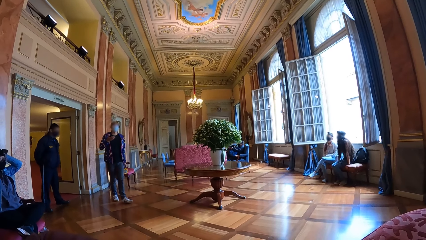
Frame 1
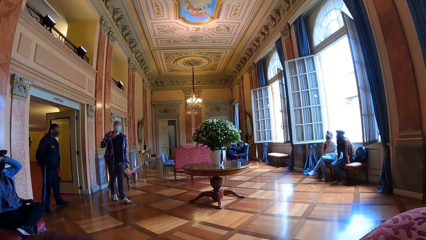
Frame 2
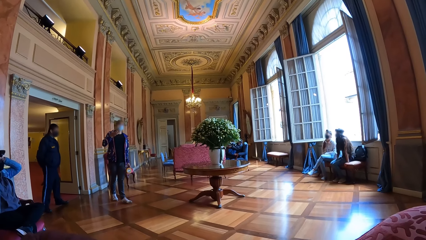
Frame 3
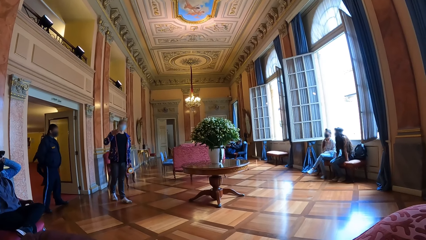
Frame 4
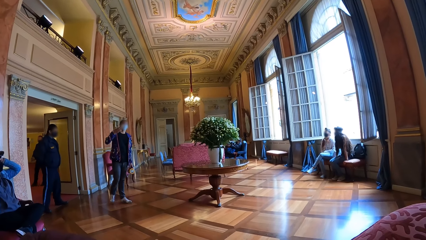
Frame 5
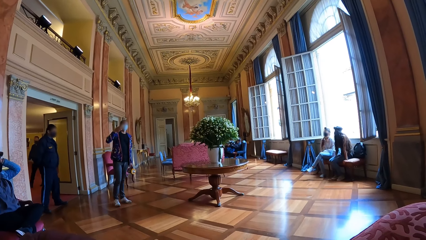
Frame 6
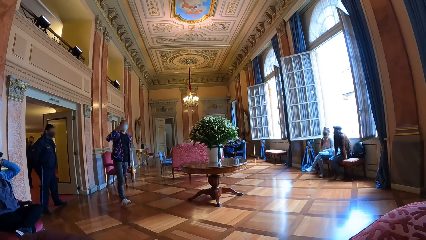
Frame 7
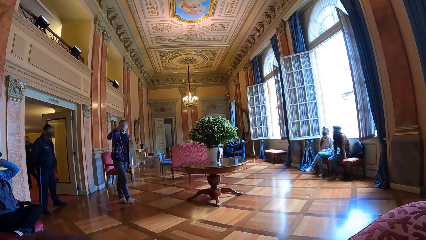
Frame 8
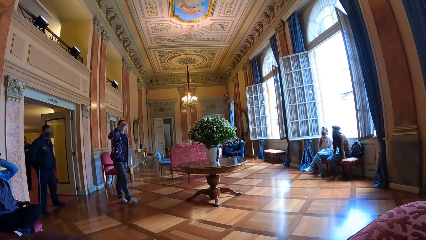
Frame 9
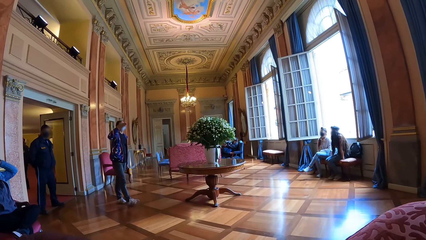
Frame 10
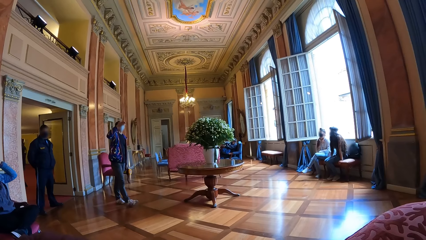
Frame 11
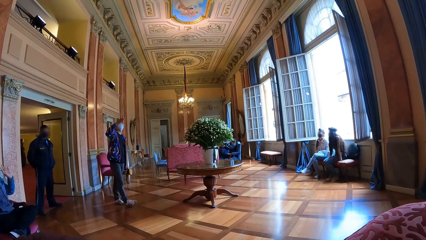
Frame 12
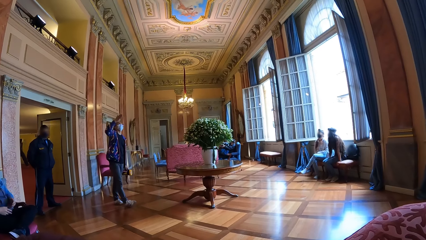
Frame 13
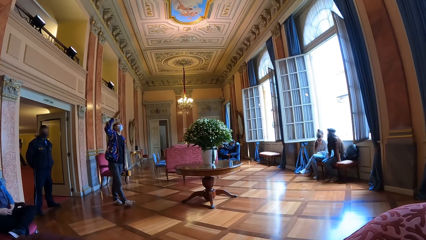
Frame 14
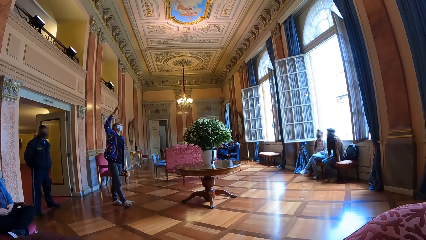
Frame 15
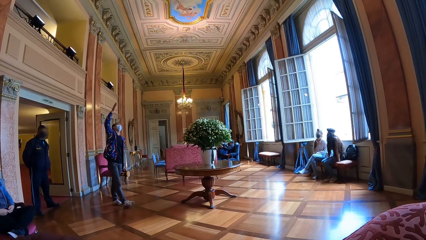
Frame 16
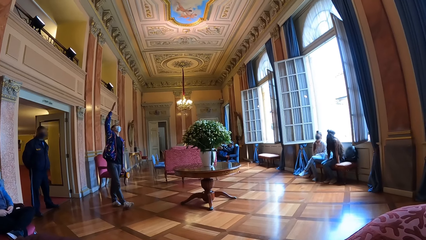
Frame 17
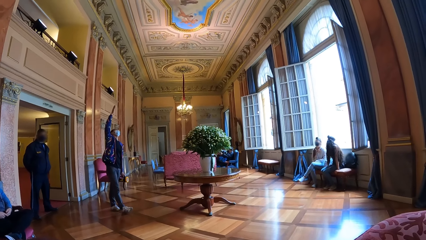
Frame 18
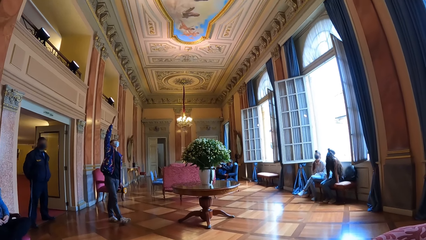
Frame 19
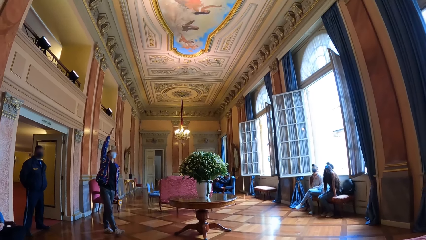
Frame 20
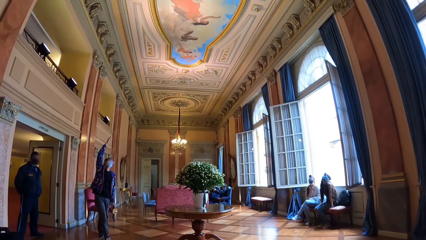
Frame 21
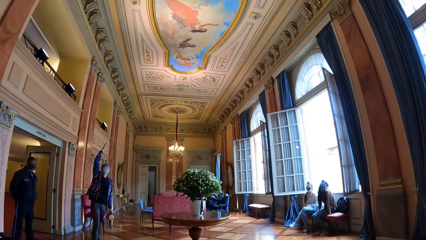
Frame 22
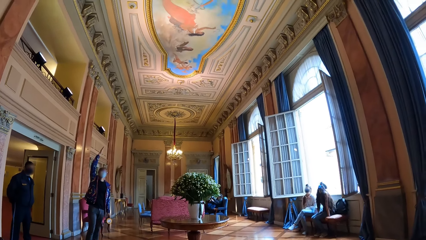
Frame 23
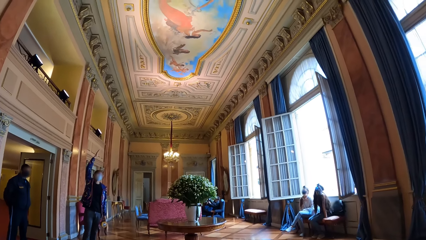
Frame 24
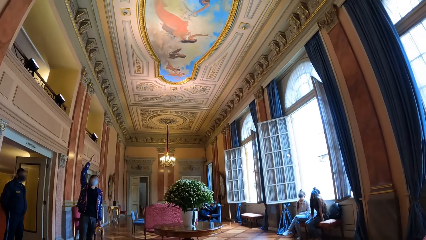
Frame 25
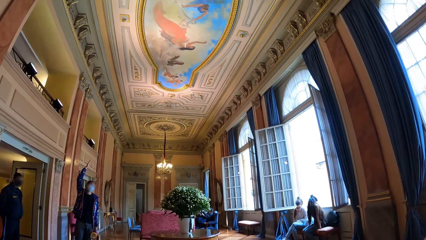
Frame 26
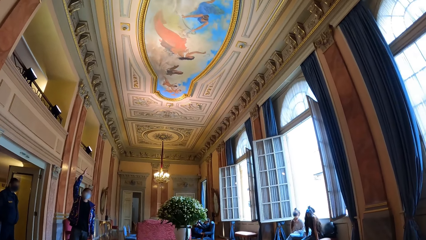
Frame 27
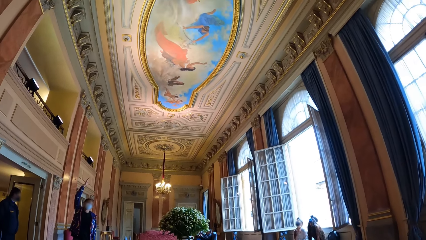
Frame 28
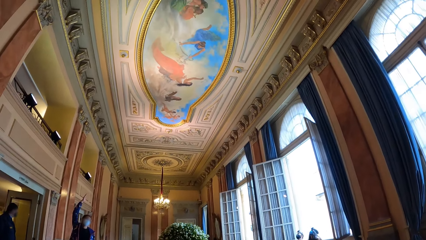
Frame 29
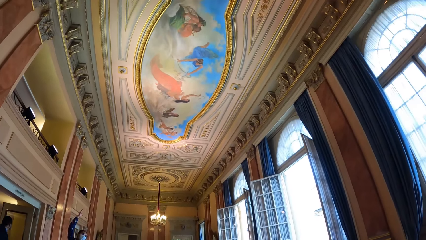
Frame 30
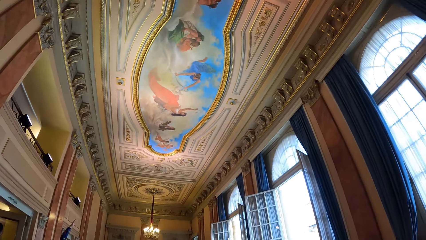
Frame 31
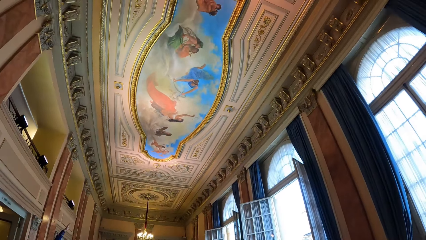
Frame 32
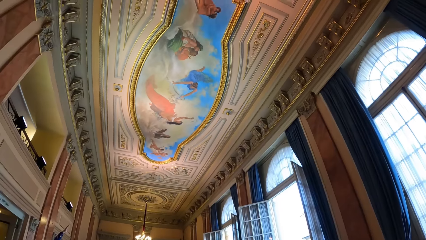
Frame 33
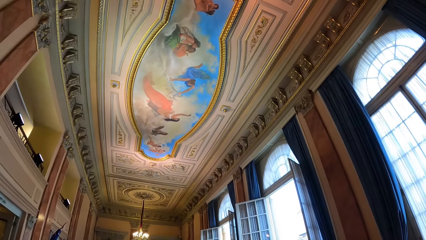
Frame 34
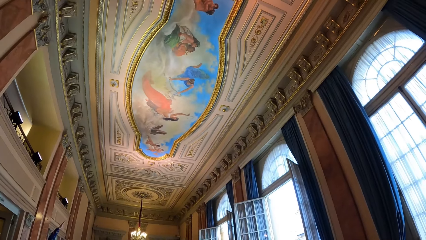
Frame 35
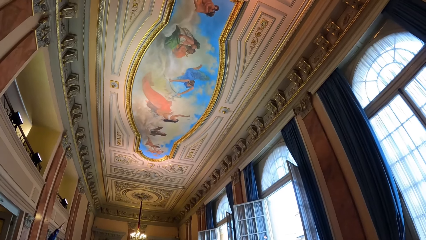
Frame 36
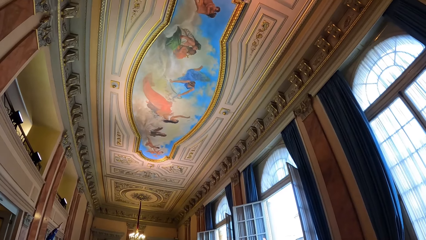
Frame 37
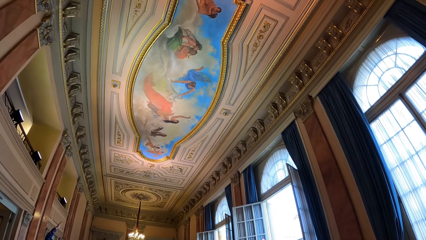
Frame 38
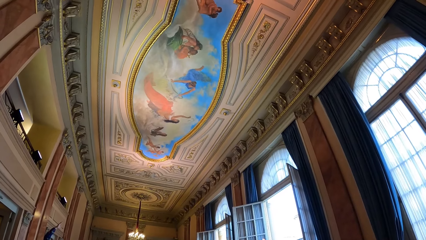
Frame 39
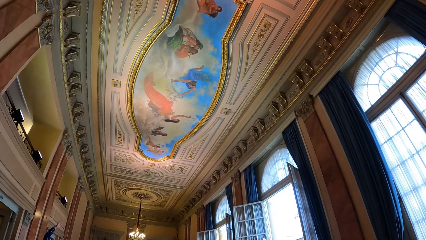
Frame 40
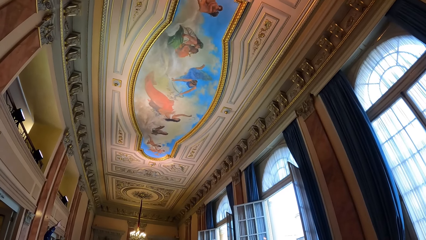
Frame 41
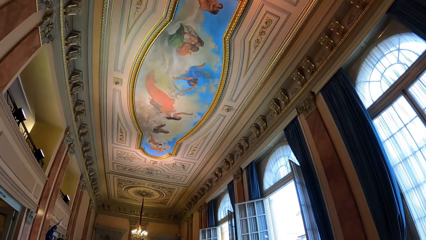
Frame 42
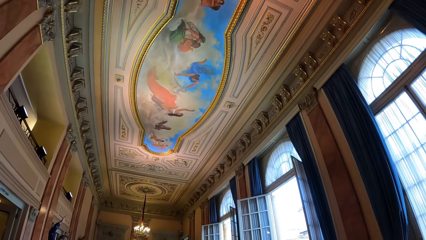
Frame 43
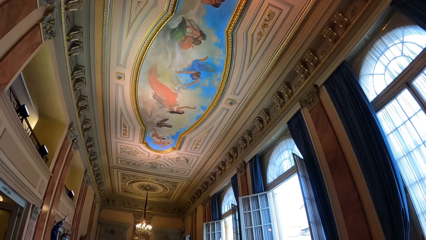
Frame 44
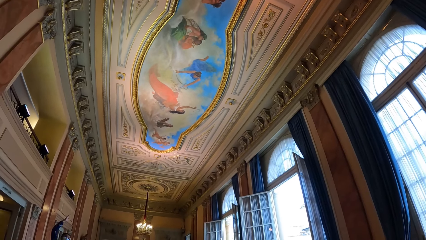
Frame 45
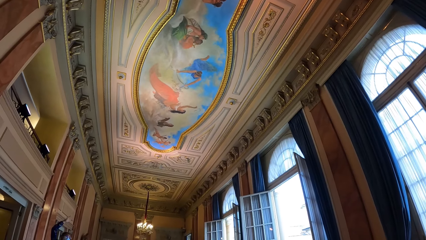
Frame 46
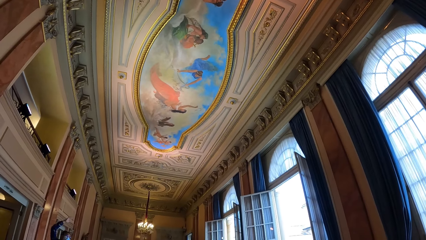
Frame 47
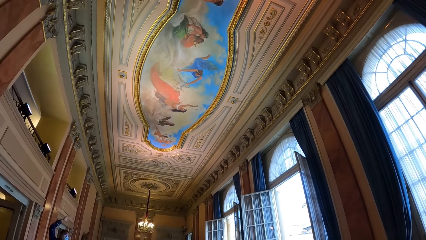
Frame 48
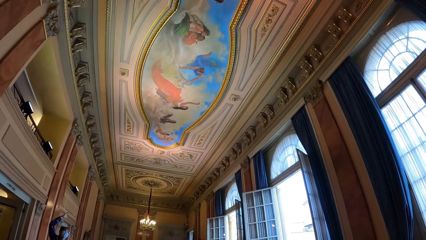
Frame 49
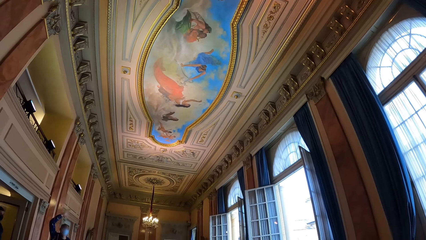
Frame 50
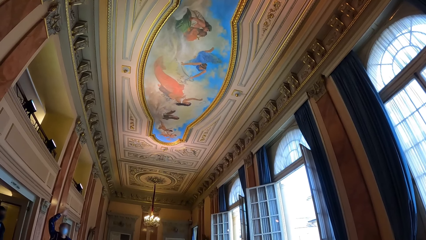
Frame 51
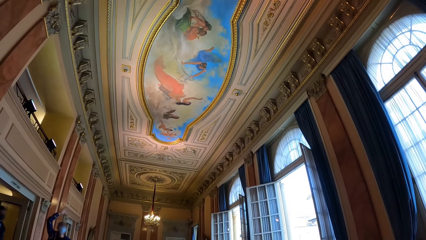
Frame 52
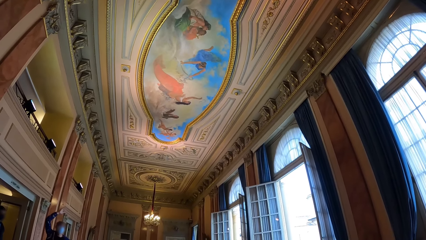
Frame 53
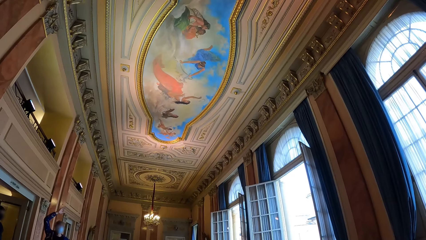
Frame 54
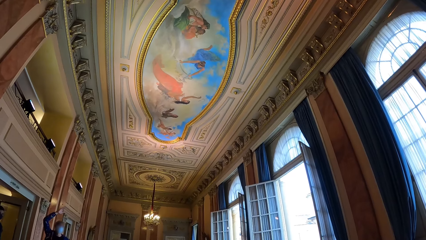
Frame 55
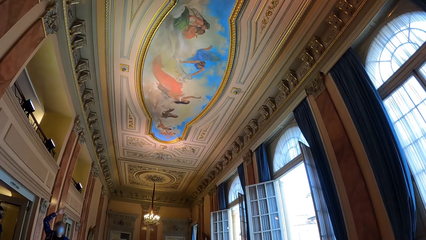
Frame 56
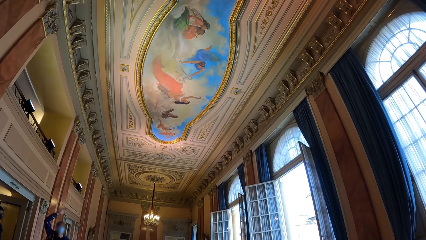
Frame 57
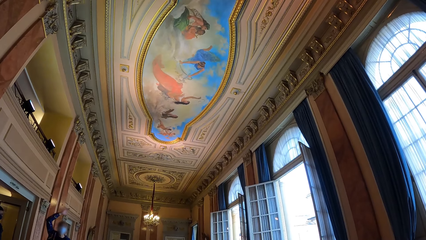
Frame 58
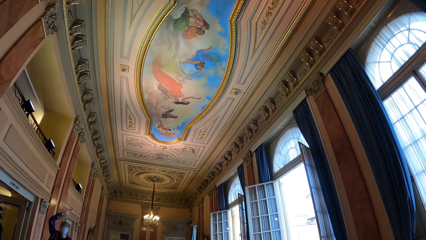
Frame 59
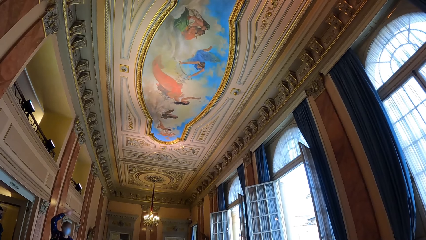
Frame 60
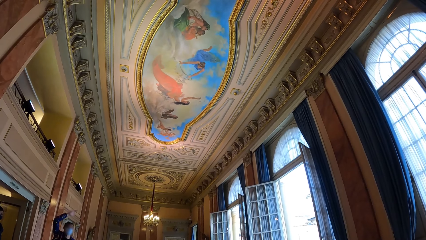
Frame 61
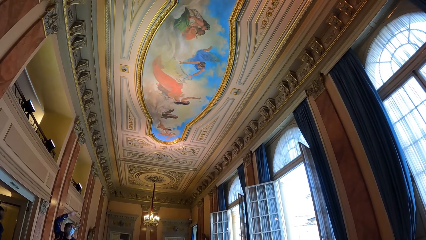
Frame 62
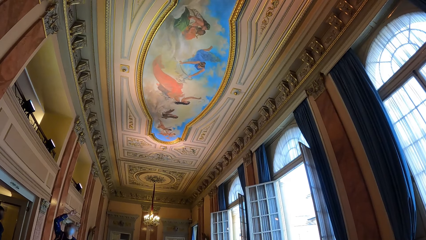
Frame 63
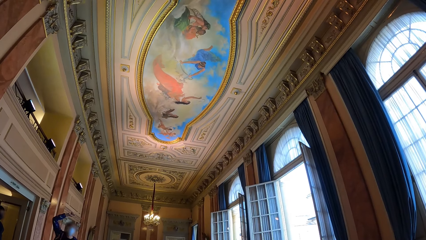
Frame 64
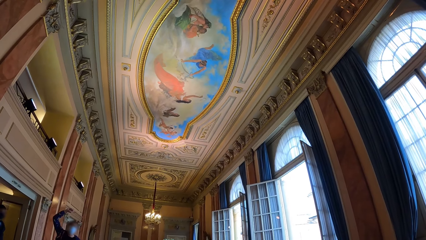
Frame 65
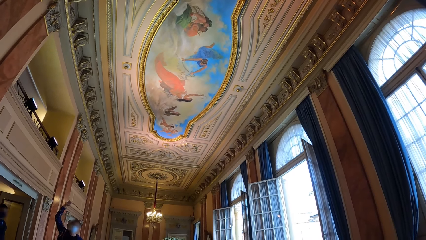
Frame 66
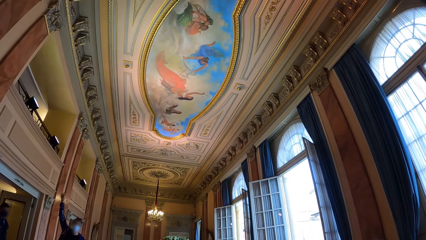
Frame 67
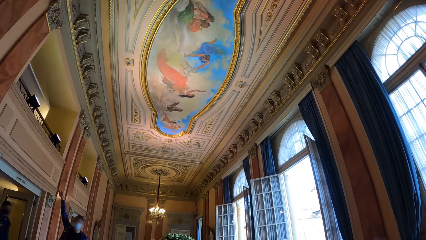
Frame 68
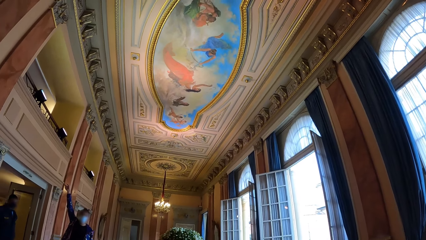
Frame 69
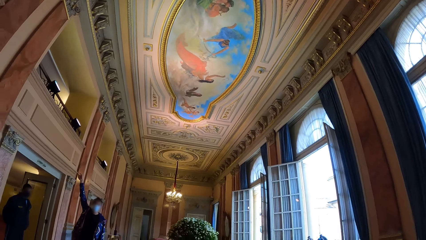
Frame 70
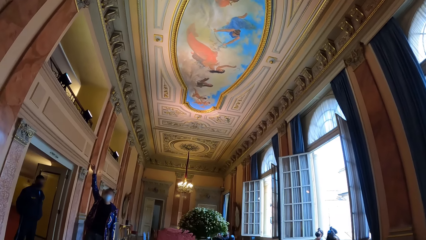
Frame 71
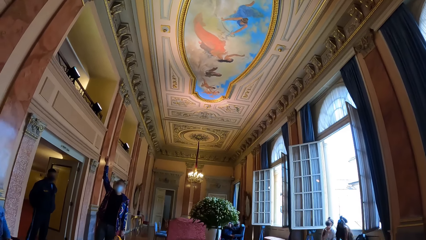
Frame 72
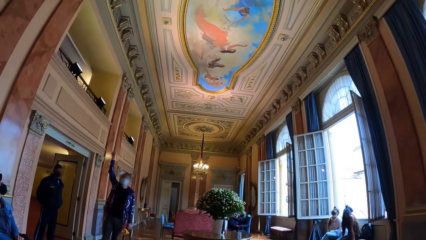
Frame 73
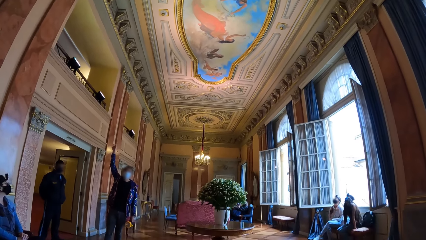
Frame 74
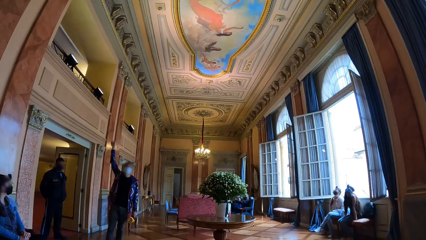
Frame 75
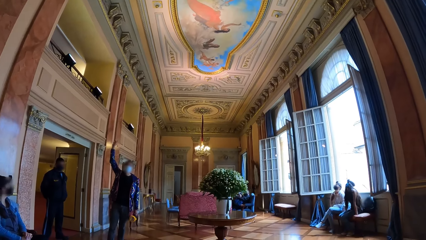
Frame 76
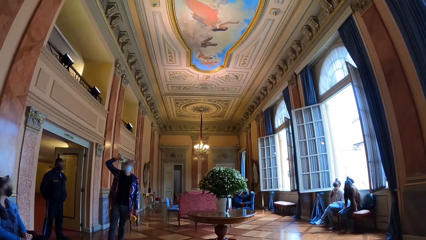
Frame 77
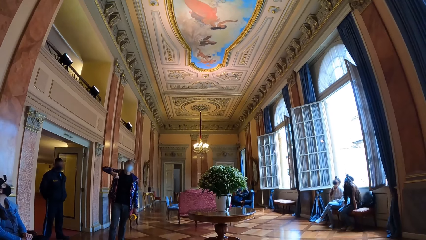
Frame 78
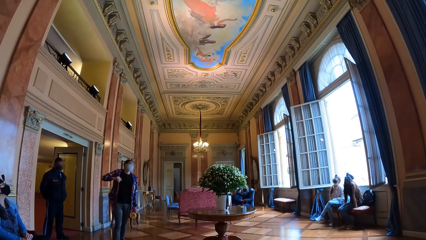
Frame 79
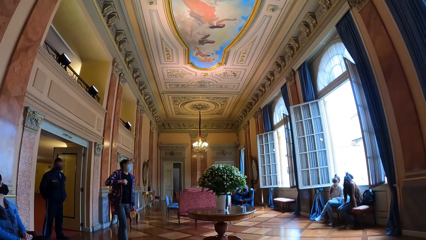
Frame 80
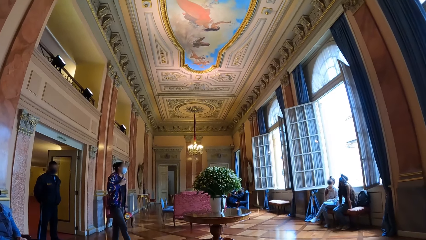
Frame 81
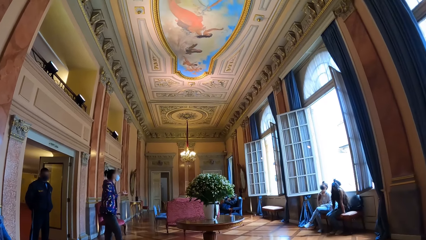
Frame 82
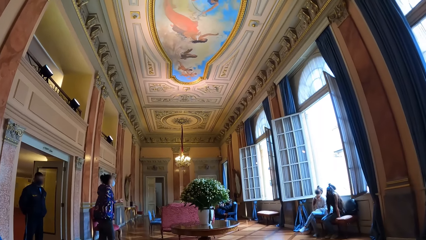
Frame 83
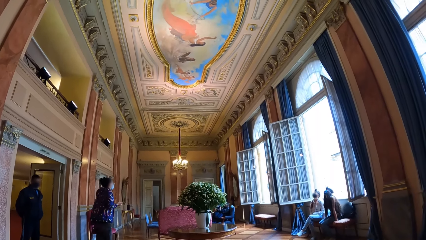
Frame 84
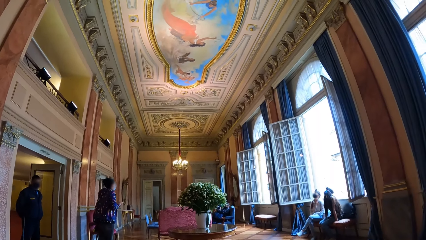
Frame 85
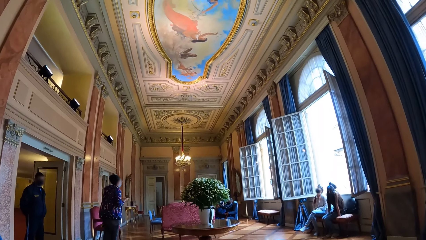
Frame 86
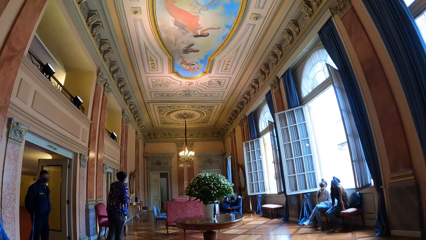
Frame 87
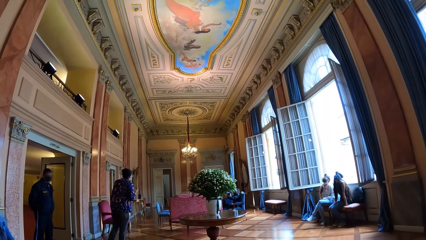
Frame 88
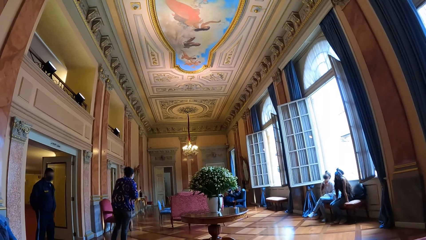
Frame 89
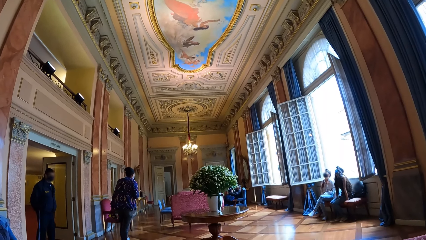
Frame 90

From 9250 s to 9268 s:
A person points at the rooftop. The camera wearer looks at the rooftop. They look around.
